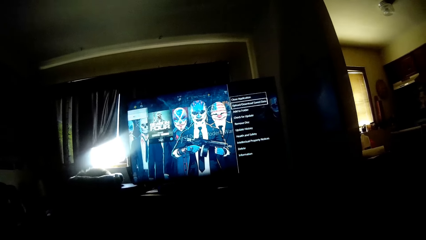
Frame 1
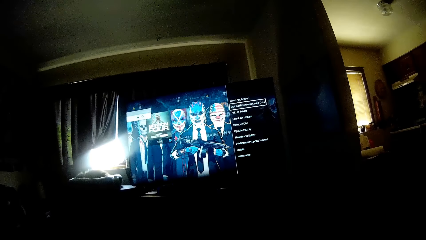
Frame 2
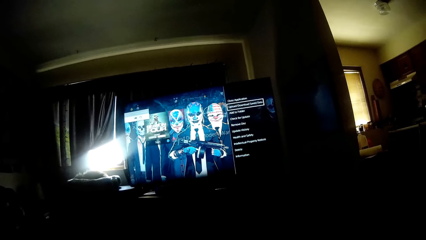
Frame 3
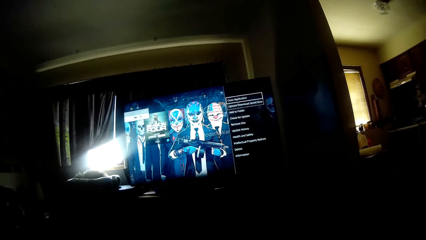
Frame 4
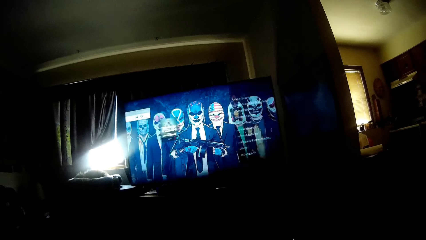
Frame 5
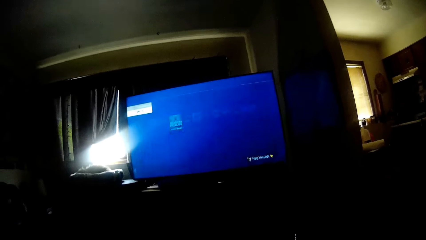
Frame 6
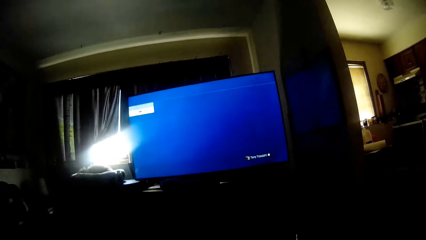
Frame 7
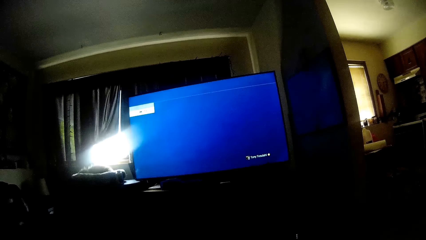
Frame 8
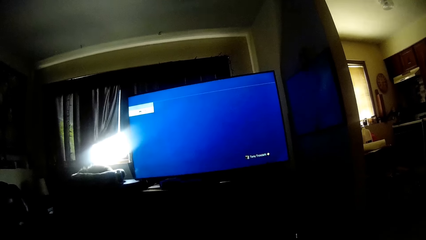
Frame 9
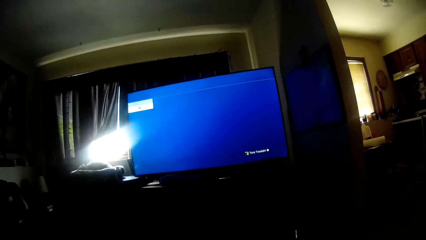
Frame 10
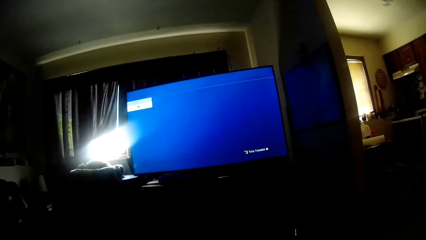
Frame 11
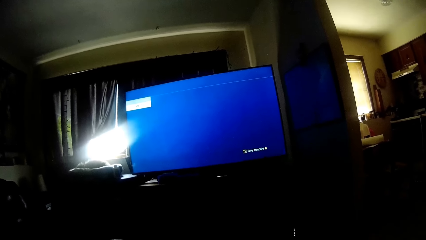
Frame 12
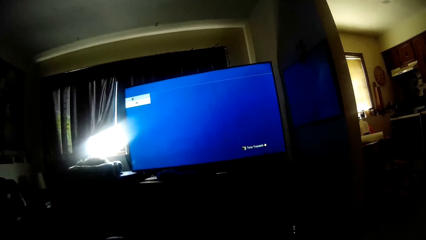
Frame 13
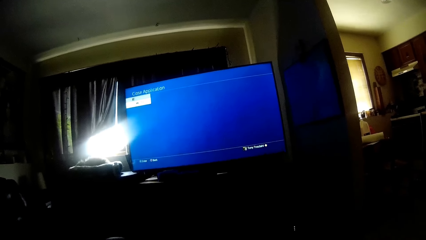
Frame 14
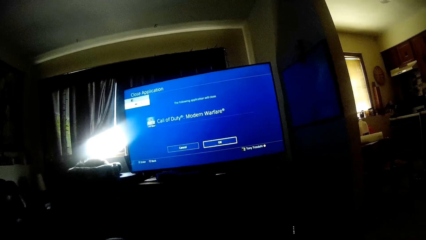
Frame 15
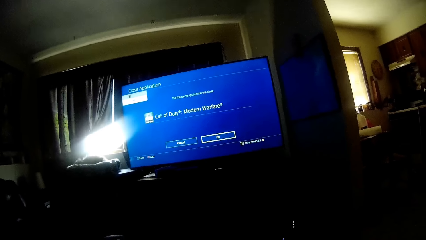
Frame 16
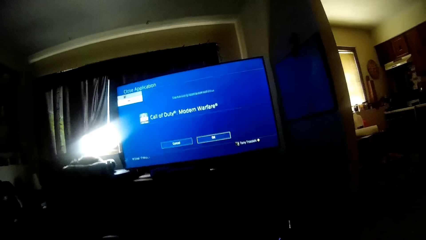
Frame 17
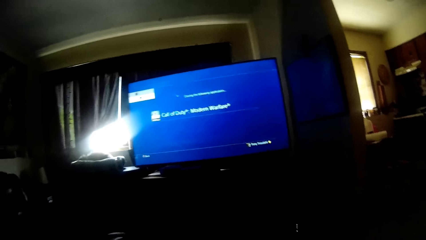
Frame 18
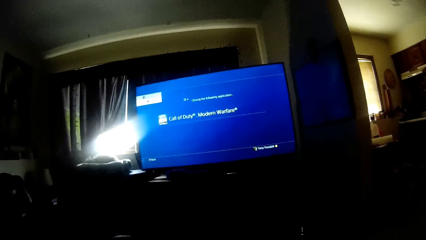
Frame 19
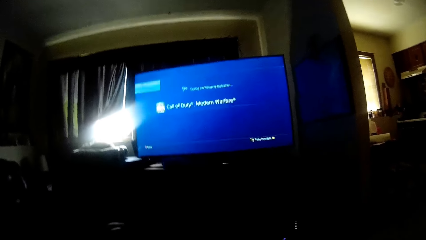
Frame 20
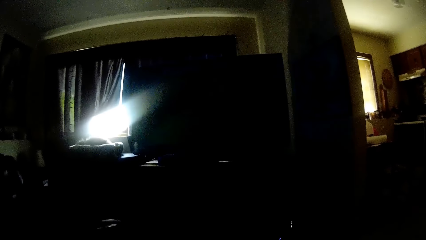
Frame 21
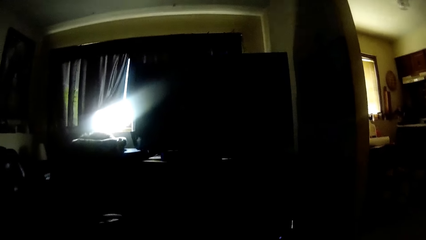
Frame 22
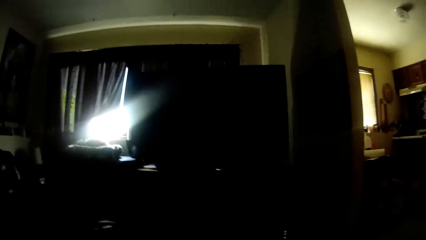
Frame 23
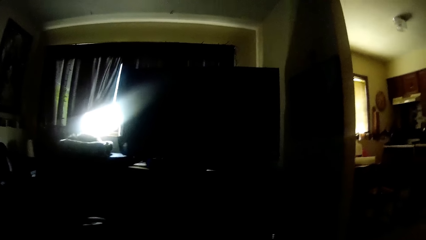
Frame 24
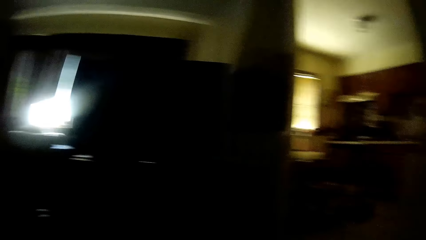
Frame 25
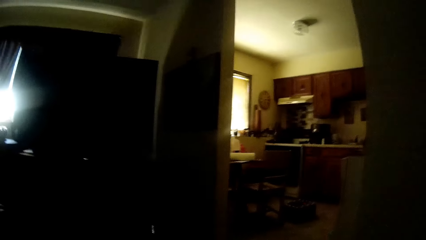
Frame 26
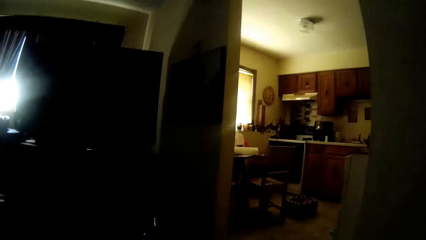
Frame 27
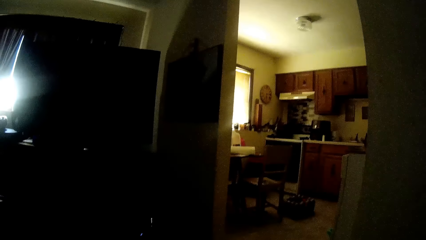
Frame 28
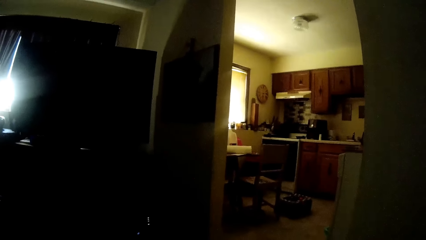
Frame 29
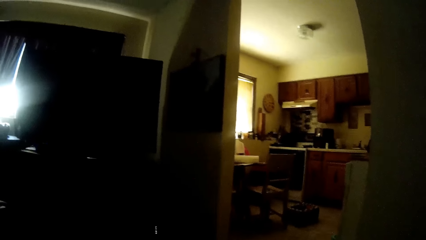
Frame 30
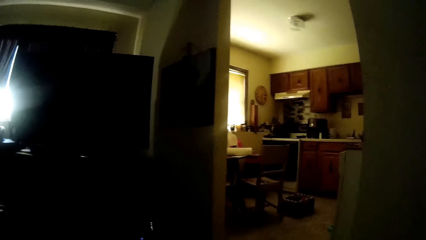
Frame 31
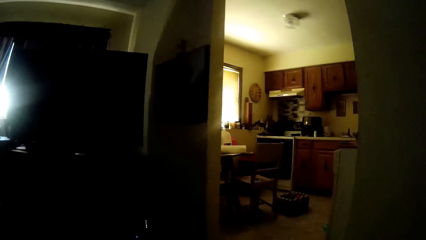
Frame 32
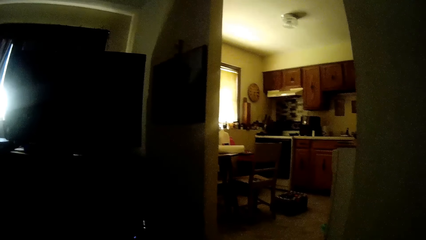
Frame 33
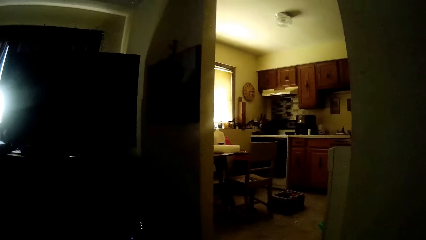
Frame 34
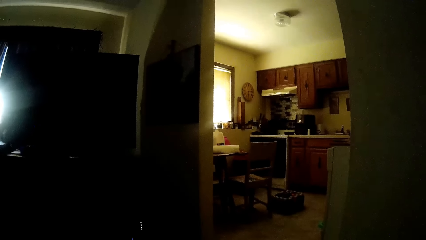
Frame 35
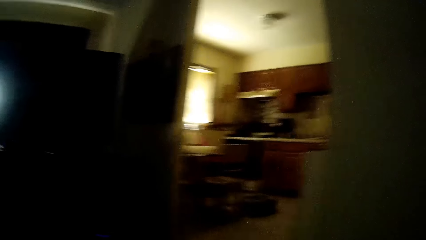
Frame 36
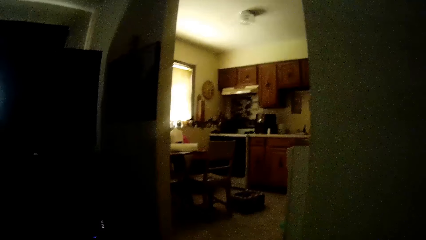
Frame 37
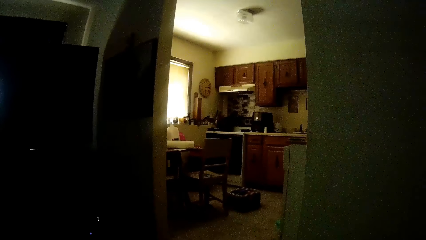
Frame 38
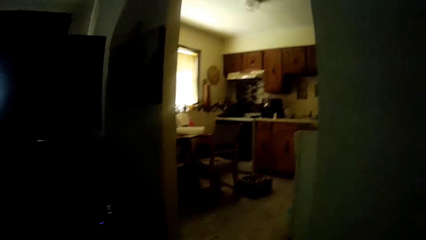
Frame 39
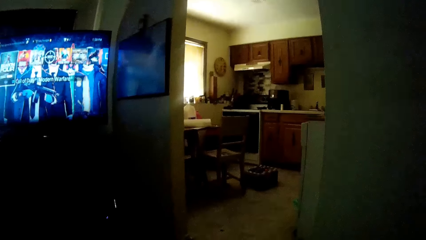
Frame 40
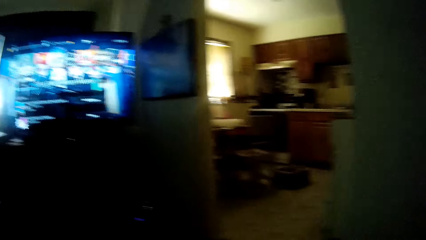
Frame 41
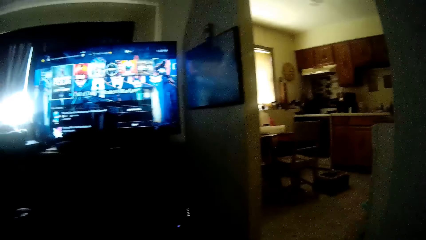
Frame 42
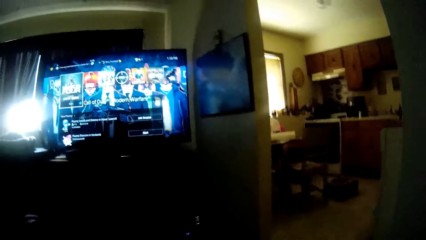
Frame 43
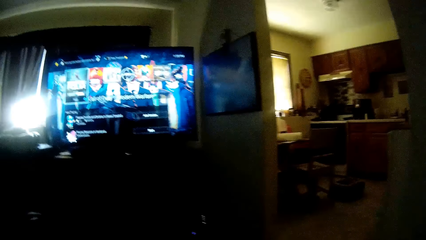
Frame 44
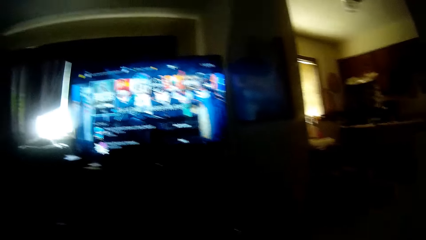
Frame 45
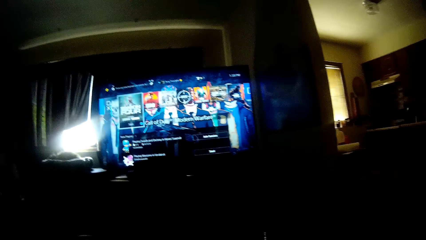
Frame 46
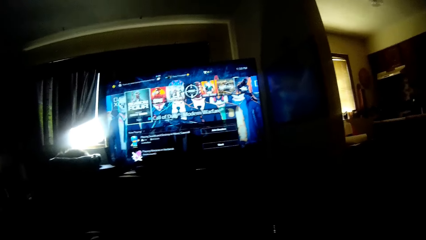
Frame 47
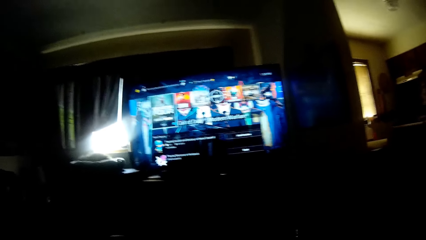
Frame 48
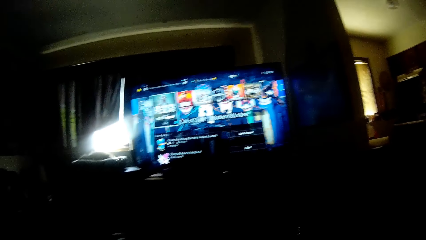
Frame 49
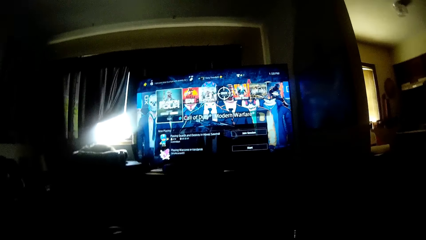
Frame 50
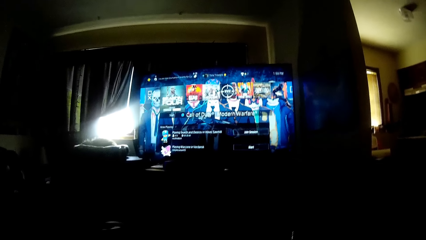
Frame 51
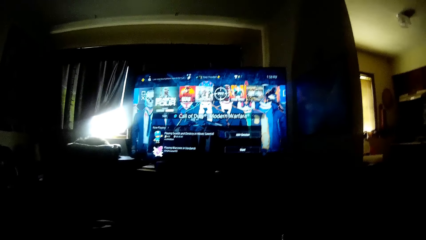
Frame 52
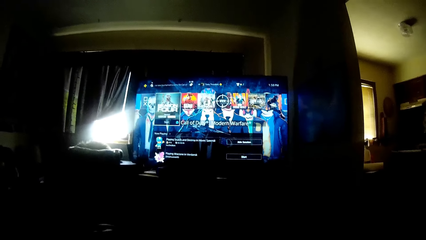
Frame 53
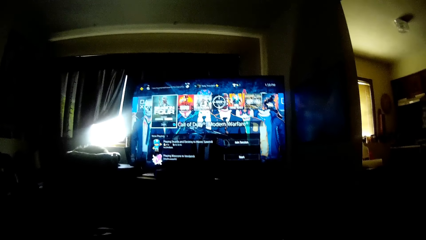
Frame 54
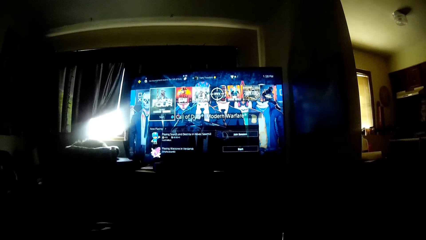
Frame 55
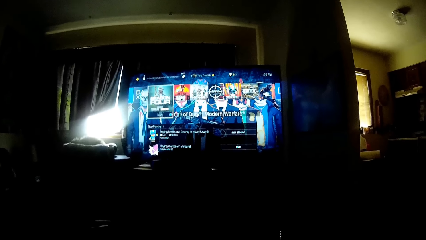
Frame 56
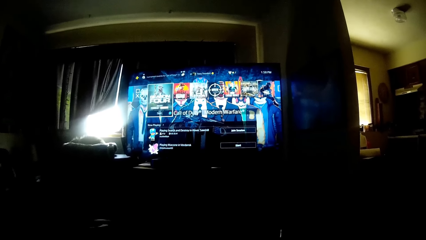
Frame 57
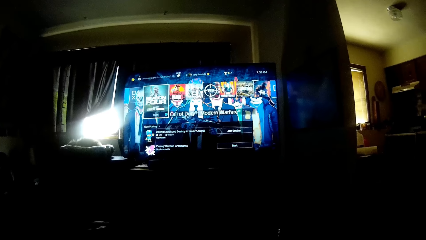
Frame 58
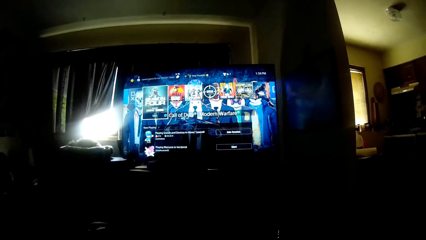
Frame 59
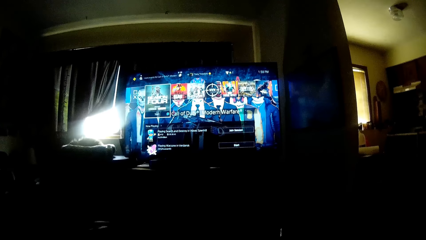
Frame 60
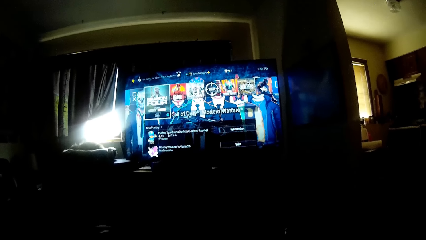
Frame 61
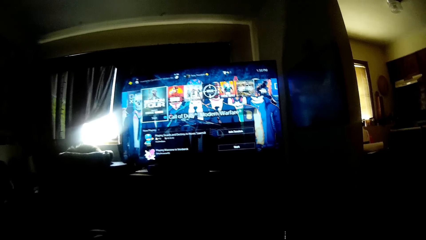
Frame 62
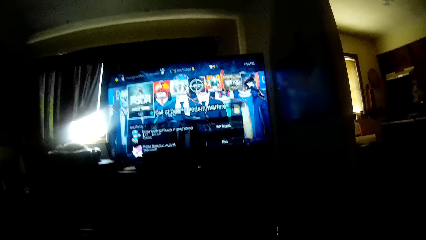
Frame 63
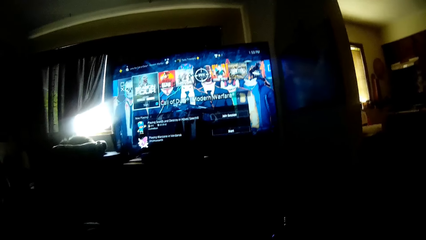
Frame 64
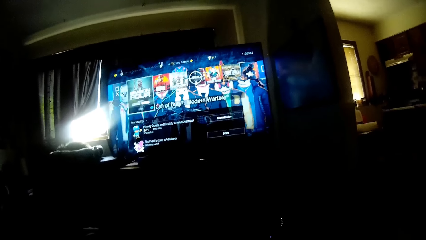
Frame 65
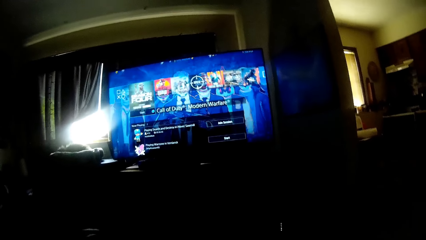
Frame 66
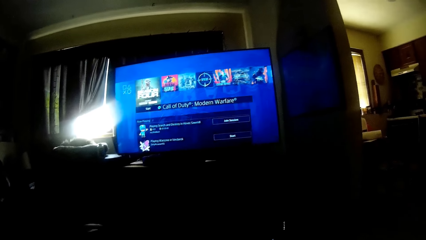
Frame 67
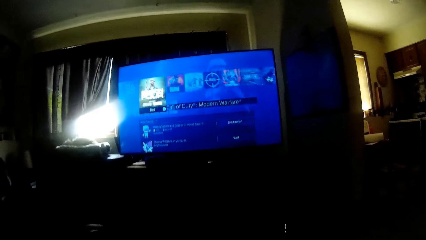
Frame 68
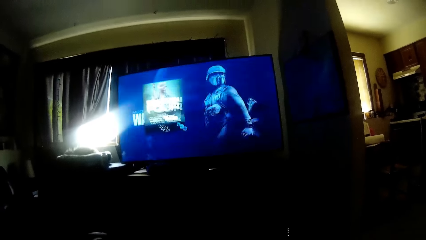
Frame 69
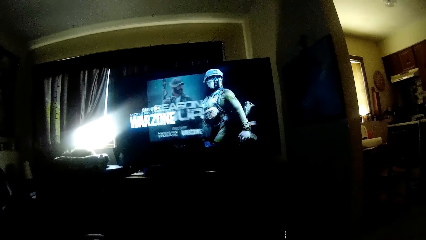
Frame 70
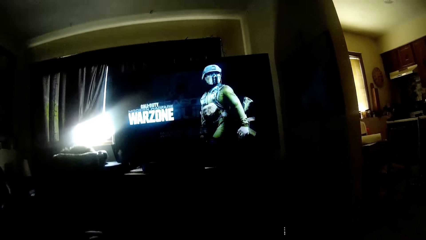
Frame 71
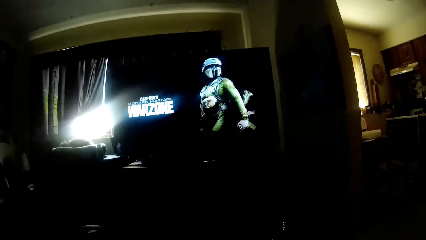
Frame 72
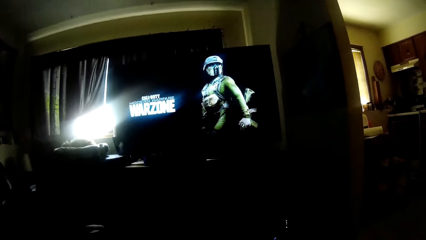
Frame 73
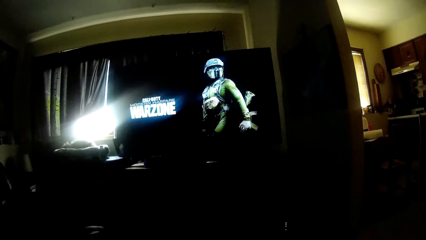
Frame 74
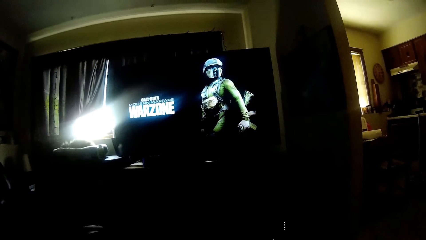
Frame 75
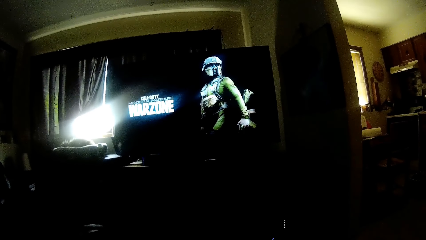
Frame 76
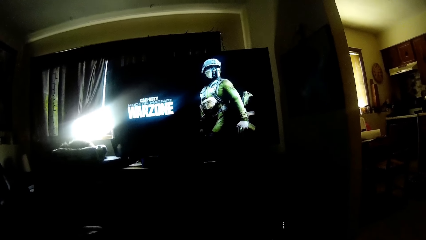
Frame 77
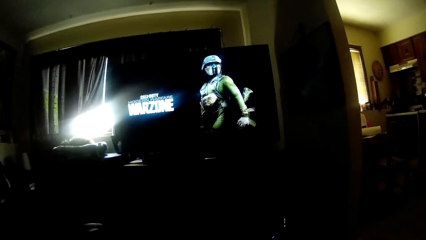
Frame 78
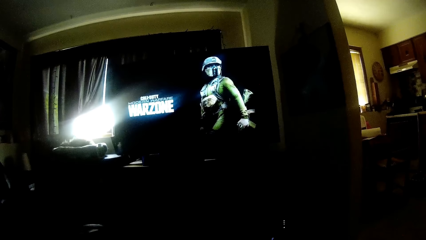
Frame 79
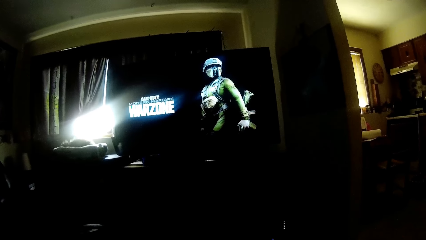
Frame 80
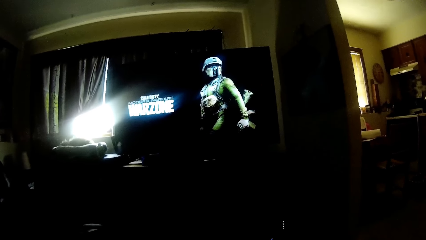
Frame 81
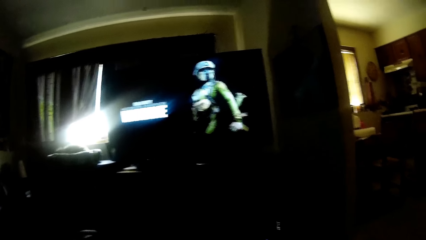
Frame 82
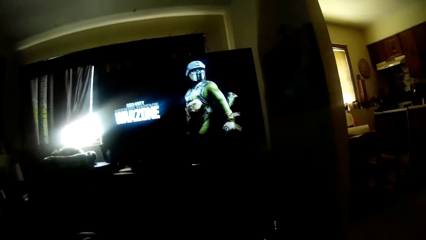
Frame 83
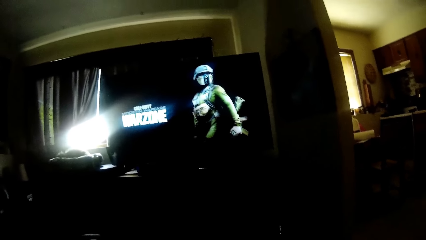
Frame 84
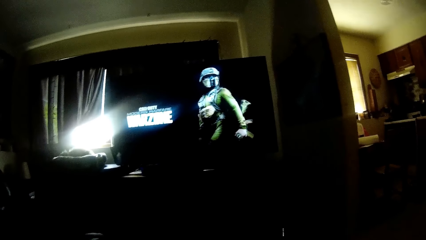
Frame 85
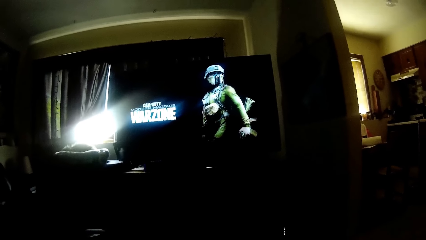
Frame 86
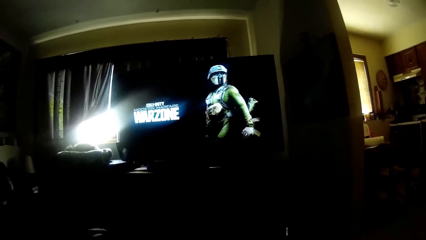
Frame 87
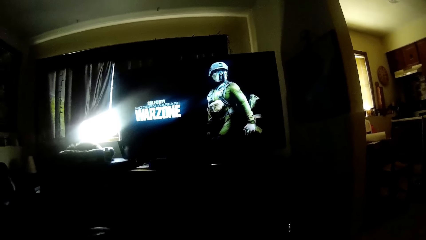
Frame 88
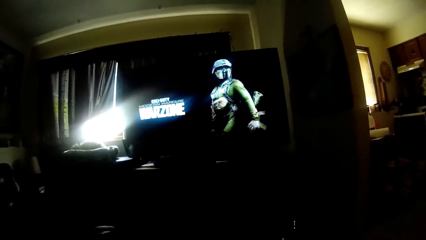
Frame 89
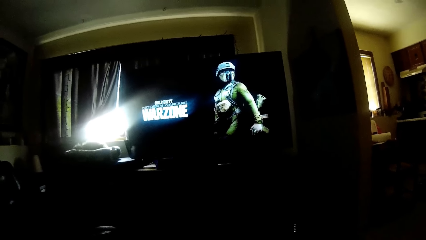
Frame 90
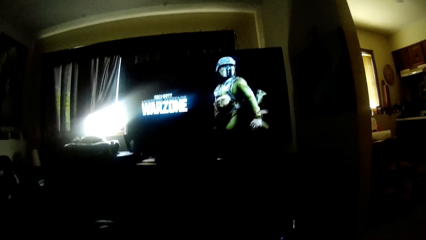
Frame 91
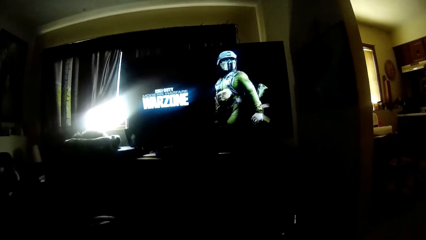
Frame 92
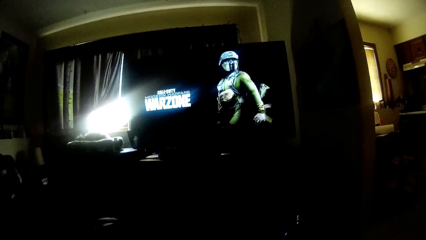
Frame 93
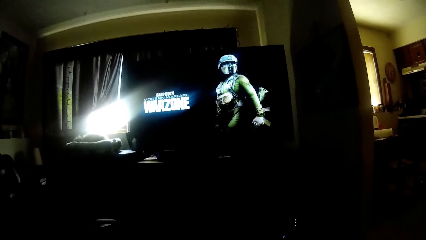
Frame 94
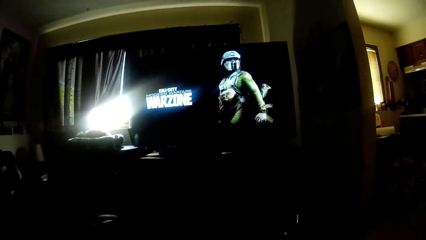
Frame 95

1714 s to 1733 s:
The camera wearer looks in the kitchen. They look at the screen.
